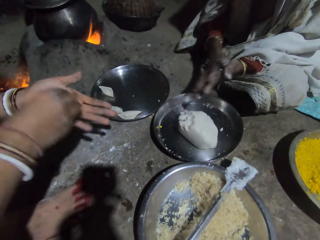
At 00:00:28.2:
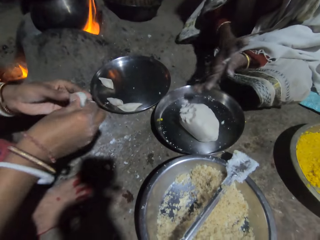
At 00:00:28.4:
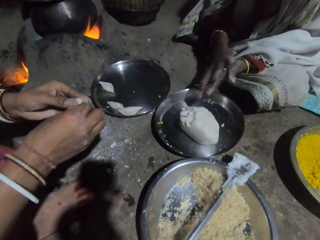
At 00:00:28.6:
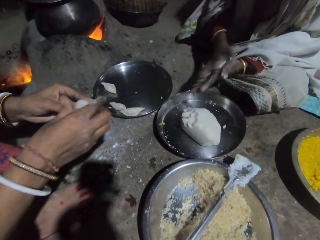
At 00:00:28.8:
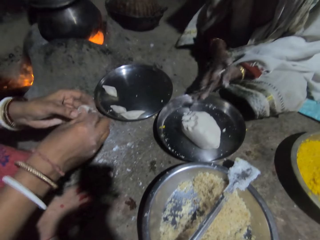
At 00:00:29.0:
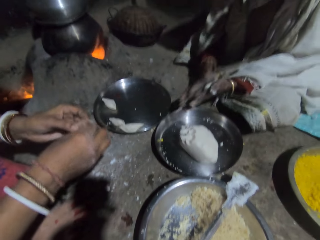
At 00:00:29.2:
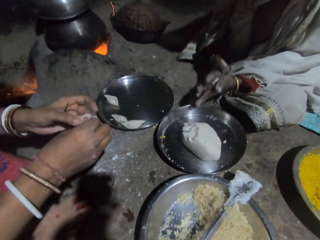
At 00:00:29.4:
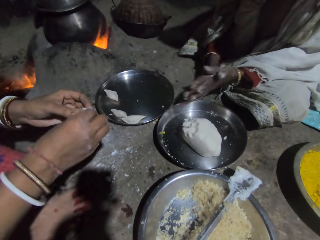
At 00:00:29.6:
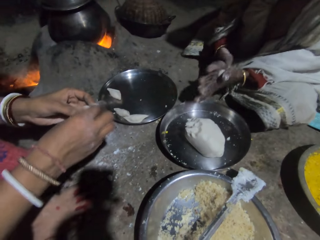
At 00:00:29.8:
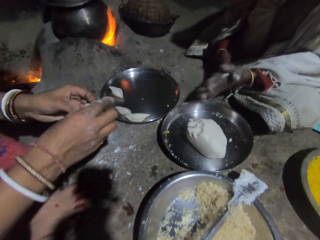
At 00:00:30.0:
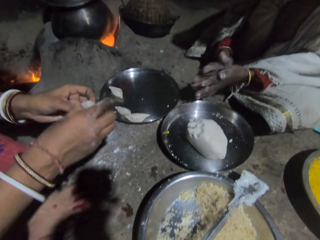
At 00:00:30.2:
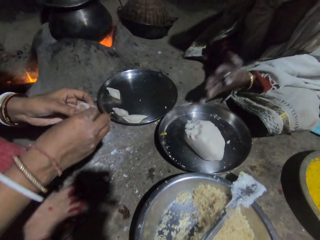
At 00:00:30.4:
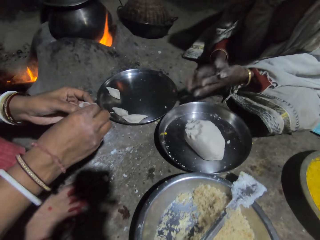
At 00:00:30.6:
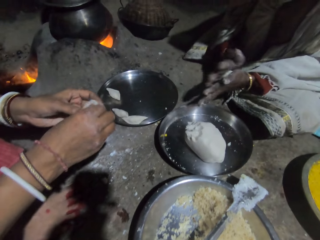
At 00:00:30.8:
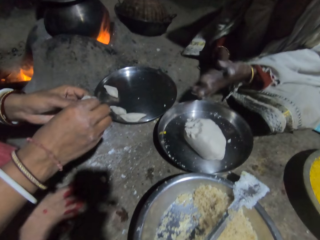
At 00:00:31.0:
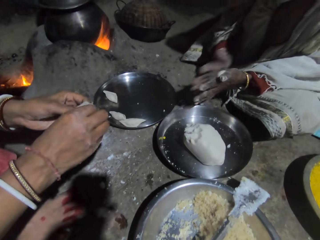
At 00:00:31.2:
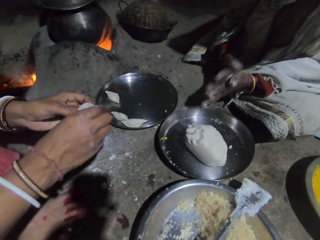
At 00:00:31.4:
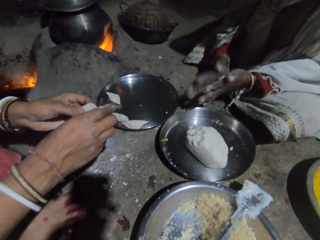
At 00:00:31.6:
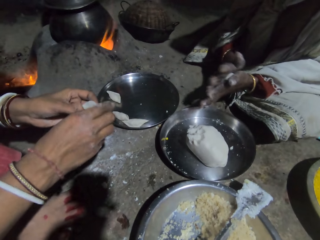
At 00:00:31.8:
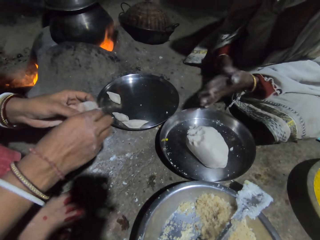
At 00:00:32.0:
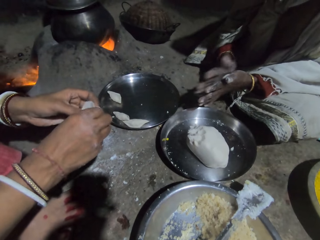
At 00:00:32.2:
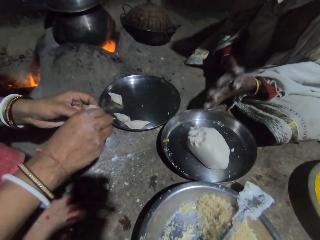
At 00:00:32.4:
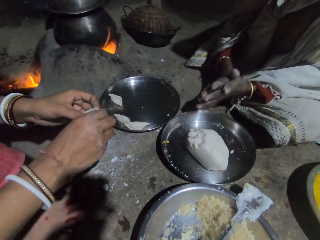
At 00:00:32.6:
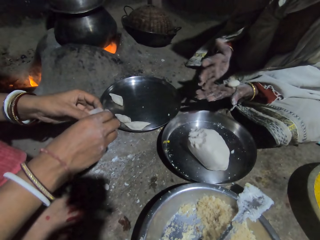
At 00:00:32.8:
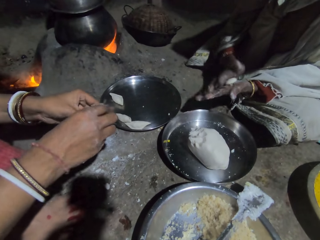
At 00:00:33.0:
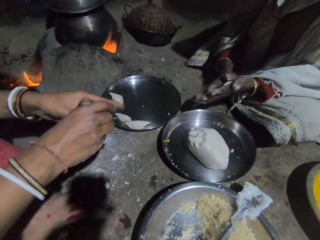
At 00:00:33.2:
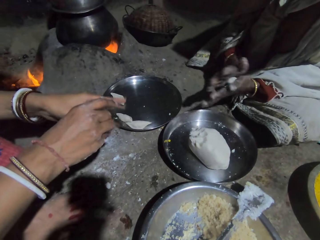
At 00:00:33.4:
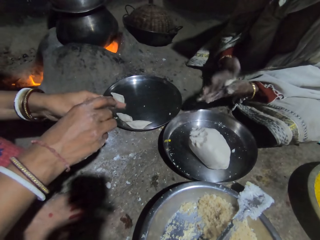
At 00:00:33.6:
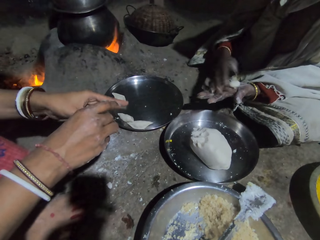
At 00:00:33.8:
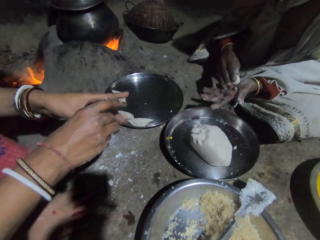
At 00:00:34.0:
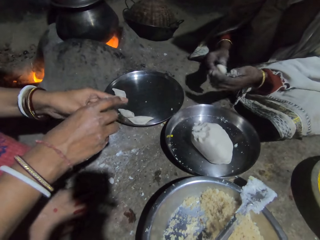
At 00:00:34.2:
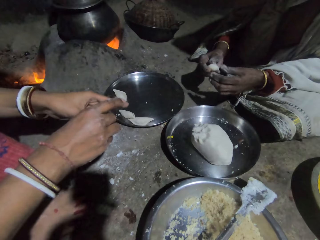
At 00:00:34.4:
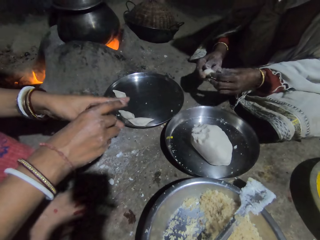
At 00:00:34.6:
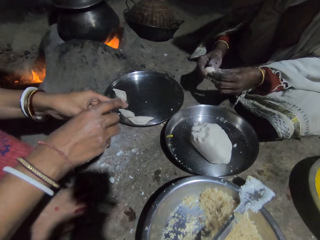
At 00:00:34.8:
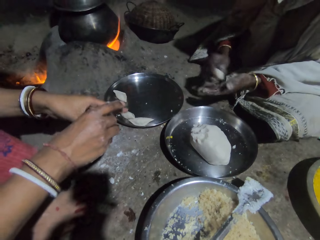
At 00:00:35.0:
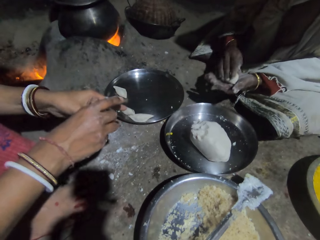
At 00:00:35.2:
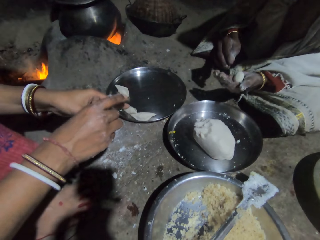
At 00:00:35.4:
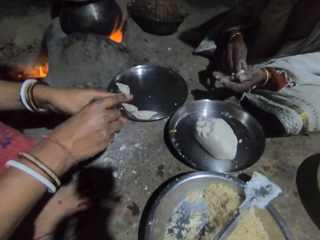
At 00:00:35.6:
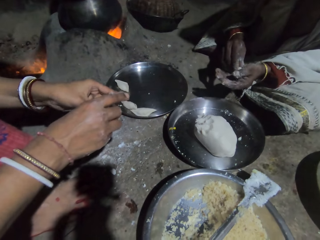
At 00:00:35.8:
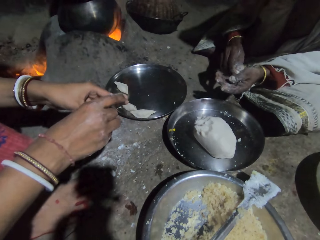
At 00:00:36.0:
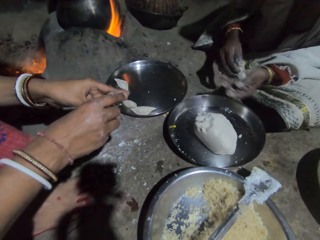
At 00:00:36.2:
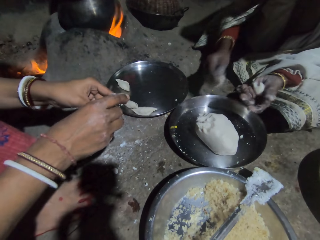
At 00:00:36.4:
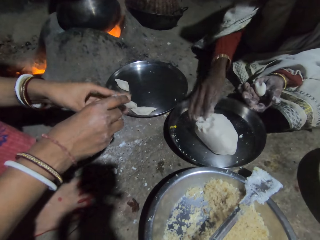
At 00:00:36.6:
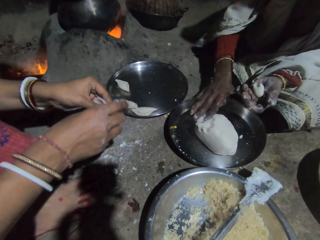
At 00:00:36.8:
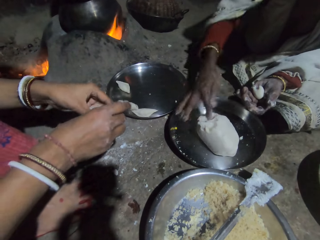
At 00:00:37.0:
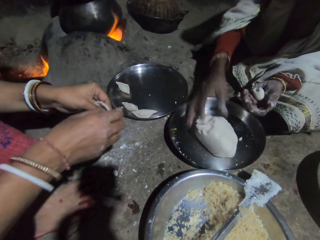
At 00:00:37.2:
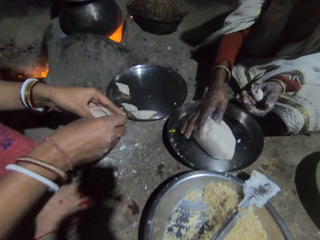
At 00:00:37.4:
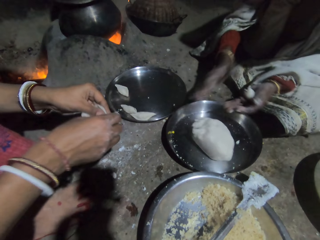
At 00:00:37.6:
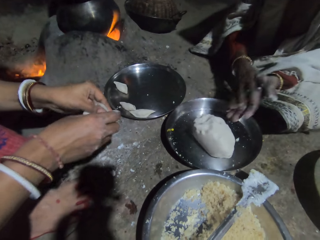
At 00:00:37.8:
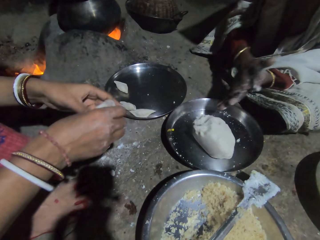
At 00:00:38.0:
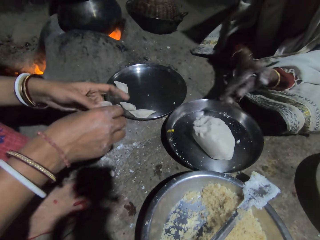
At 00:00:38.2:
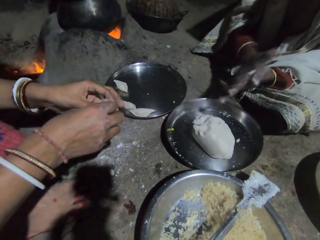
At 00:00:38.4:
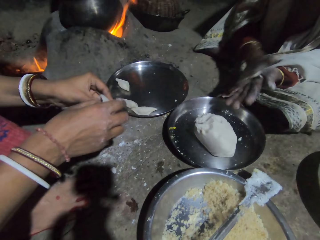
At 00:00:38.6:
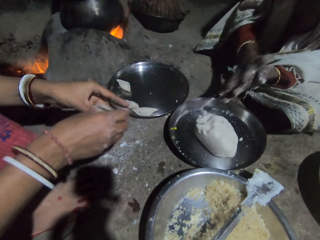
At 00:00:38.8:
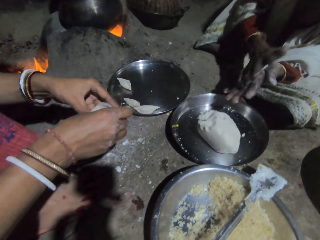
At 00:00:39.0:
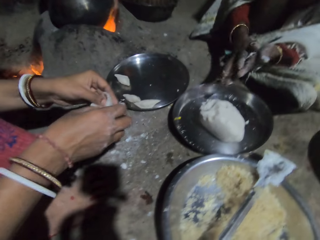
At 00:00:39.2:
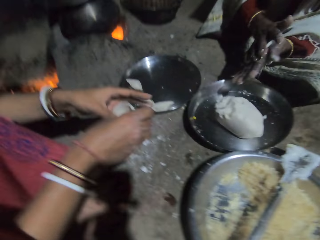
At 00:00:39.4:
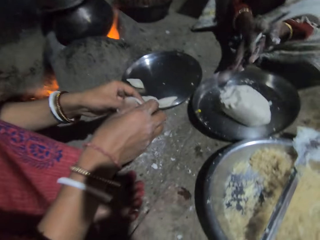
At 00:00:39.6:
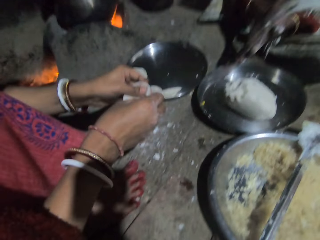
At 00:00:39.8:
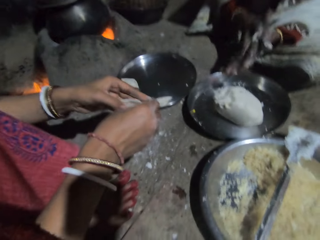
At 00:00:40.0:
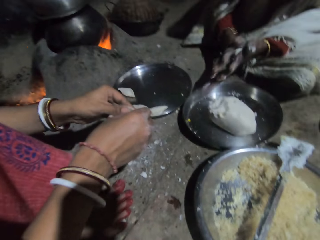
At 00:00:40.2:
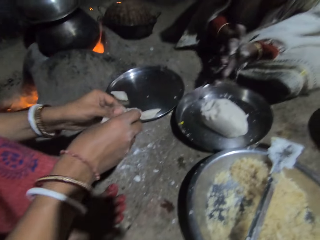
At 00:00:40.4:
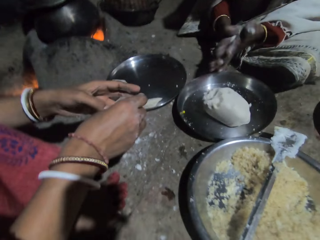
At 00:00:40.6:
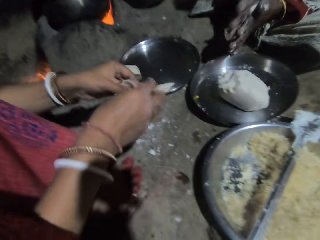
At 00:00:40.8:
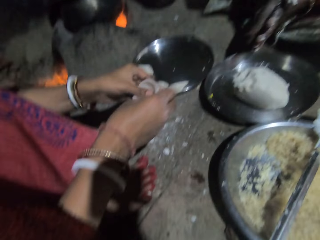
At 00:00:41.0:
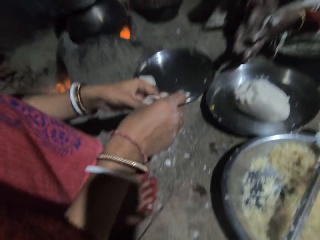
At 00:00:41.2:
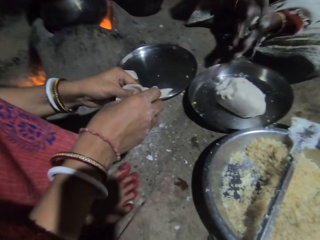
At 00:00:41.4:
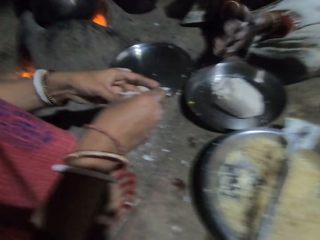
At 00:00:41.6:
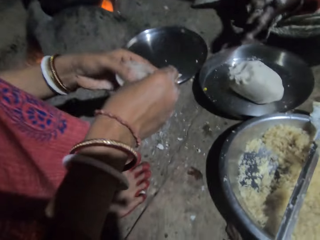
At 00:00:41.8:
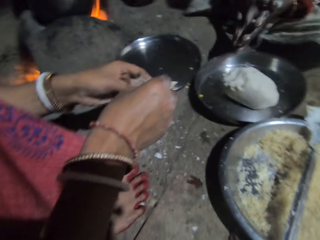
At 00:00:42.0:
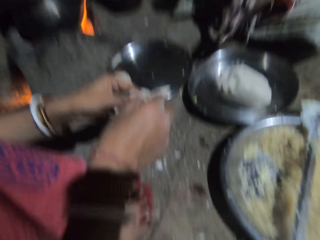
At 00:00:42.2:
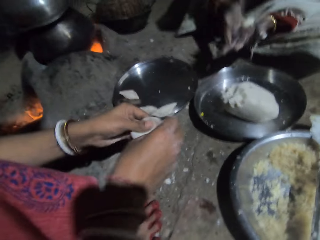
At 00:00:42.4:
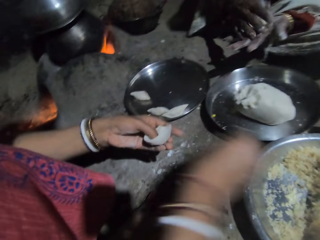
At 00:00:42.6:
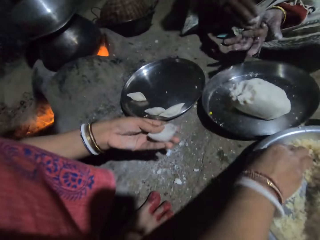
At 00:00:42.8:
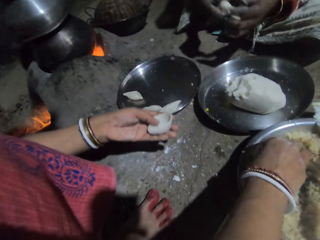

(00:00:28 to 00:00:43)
A person rolls a dough in a hand. Another person holds the dough. The first person rolls the dough in a hand. The other person squeezes the dough. The first person rolls the dough in a hand. The other person squeezes the dough. The first person rolls the dough in a hand. The other person squeezes the dough. The first person rolls the dough in a hand. The other person makes the dough. The first person rolls the dough in a hand. The other person makes the dough. The first person rolls the dough in a hand. The other person makes the dough. The first person holds the dough. The other person makes the dough. The first person holds the dough. The other person makes the dough. The first person holds the dough. The other person makes the dough. The first person rolls the dough in a hand. The other person makes the dough. The first person rolls the dough in a hand. The other person makes the dough. The first person rolls the dough in a hand. The other person makes the dough. The first person rolls the dough in a hand. The other person makes the dough. The first person rolls the dough in a hand. The other person makes the dough.

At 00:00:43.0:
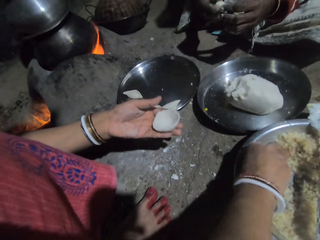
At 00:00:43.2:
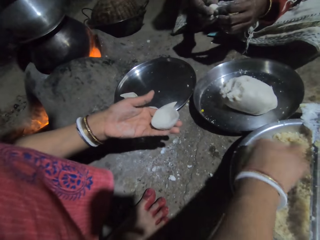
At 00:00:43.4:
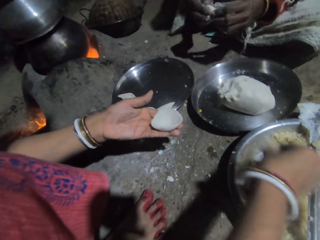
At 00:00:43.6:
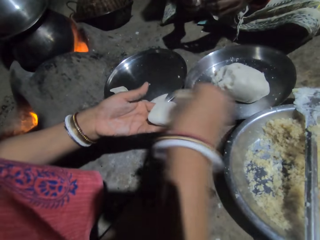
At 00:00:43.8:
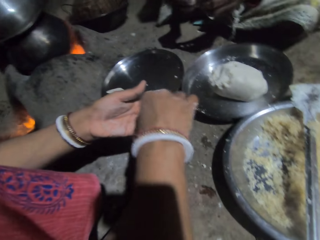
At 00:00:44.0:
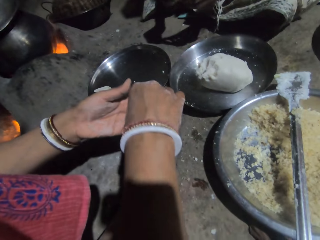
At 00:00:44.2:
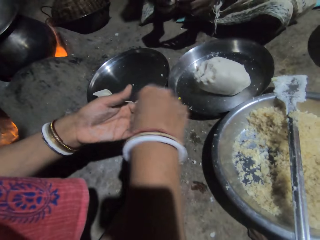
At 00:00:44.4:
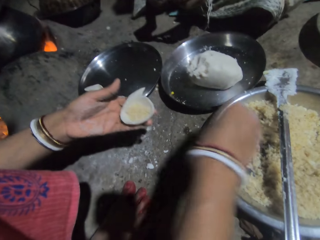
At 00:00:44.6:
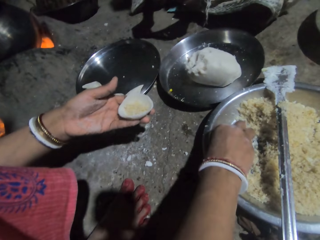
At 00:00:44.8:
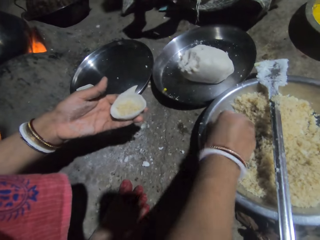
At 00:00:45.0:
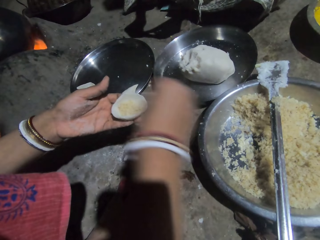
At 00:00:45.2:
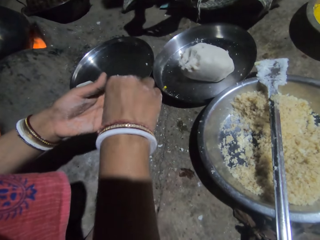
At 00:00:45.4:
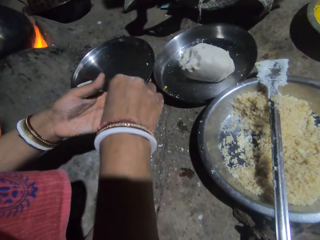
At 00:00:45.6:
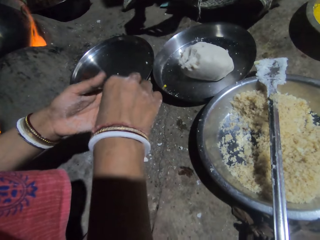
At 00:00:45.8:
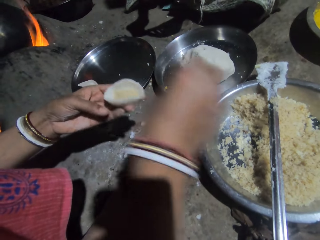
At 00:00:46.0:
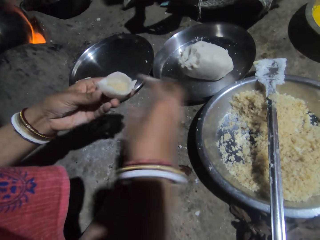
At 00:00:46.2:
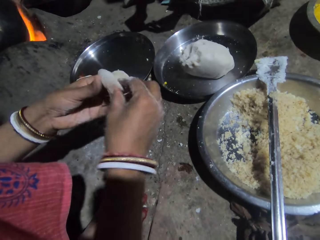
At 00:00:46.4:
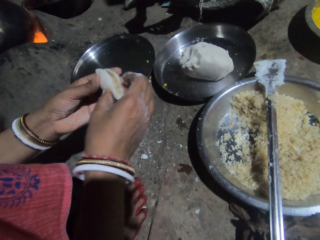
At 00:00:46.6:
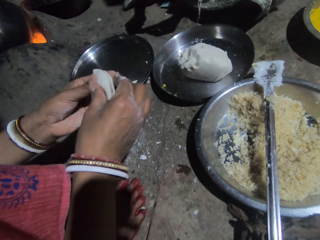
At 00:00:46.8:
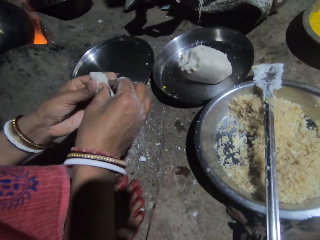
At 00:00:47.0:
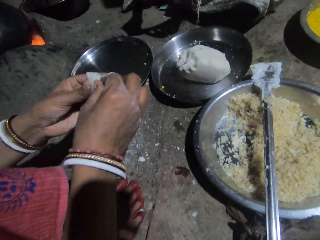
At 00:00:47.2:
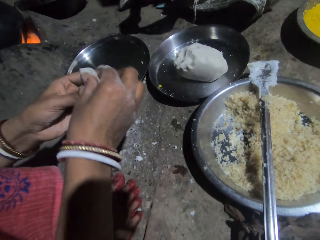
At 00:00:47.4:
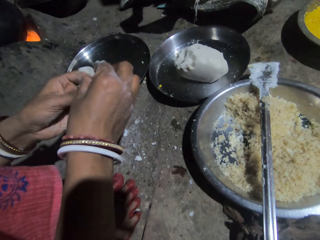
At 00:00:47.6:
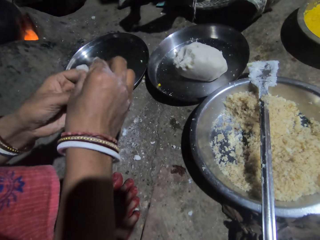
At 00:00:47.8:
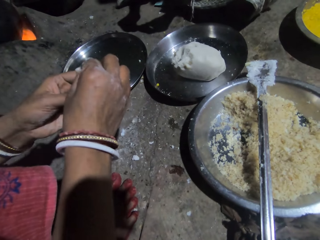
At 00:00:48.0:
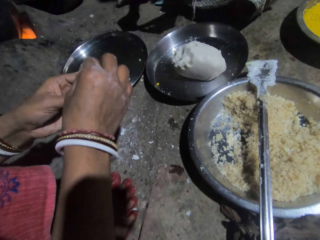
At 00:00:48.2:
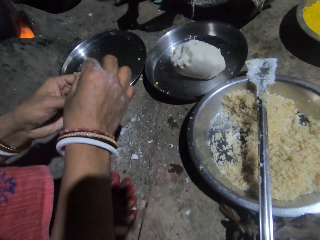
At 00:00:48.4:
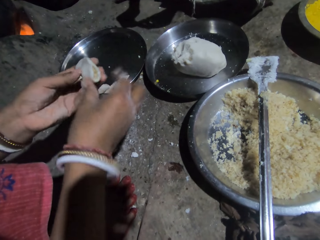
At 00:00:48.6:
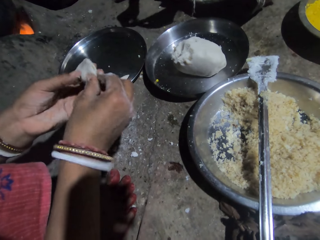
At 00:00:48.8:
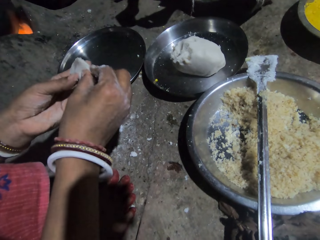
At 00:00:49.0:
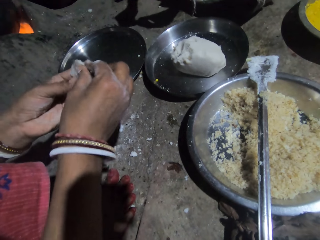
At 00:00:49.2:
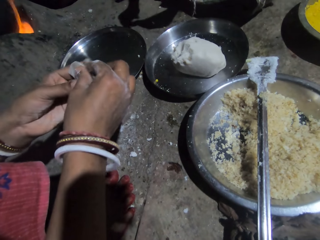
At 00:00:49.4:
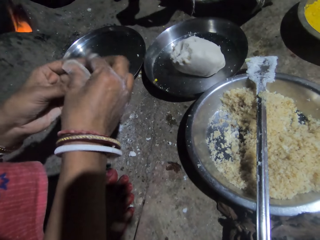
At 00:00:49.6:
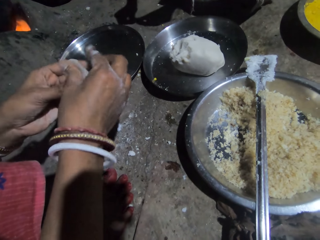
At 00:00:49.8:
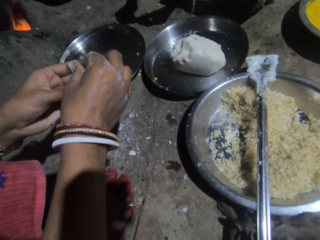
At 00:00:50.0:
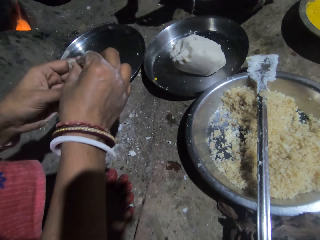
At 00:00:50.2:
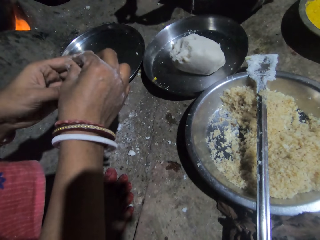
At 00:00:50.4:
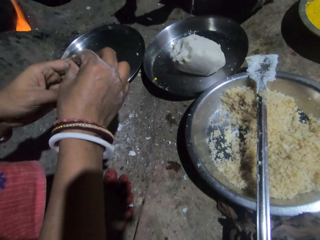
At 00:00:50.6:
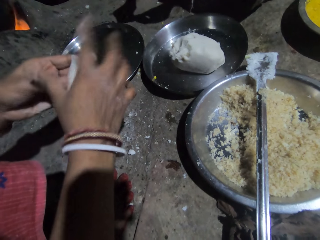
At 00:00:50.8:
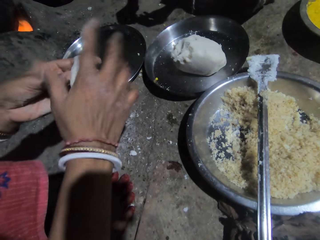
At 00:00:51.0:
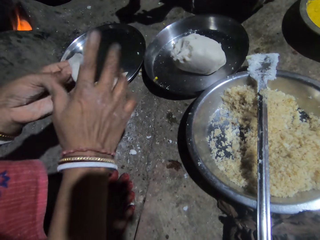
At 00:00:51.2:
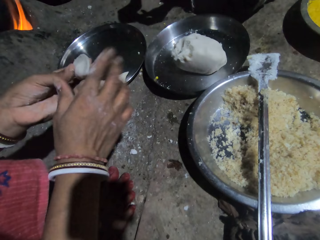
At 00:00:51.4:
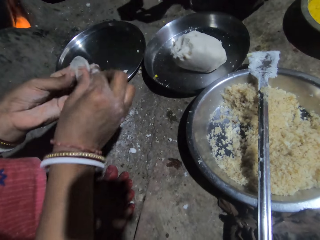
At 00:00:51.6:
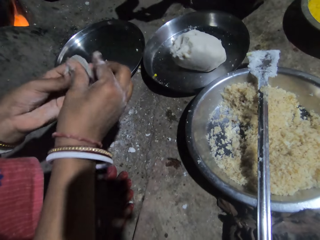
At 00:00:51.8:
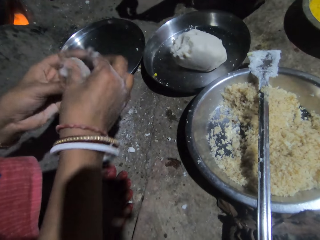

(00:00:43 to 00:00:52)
The camera wearer takes rice from the tray. A person picks a masala. Another person holds a dough. The camera wearer puts the rice in the dough. The first person puts the masala in the dough. The camera wearer takes rice from the tray. The first person picks the masala. The first person puts the masala in the dough. The camera wearer puts the rice in the dough and molds the dough. The first person closes the dough.
